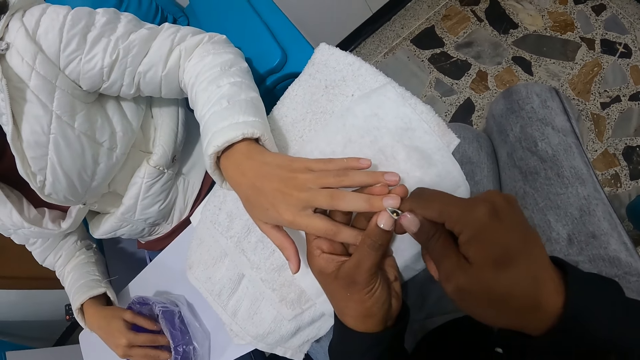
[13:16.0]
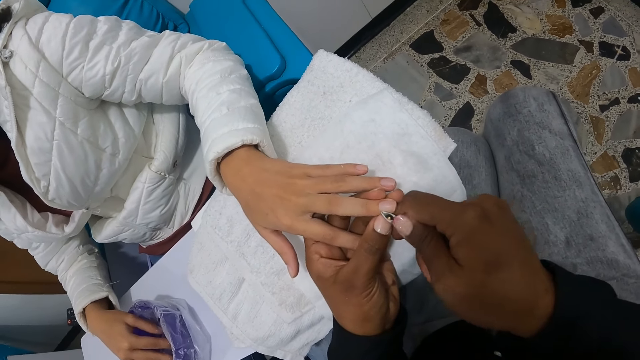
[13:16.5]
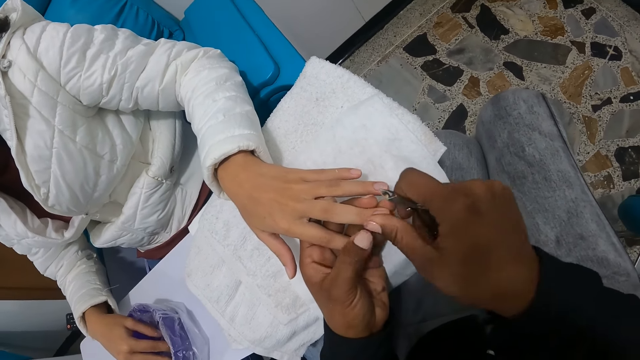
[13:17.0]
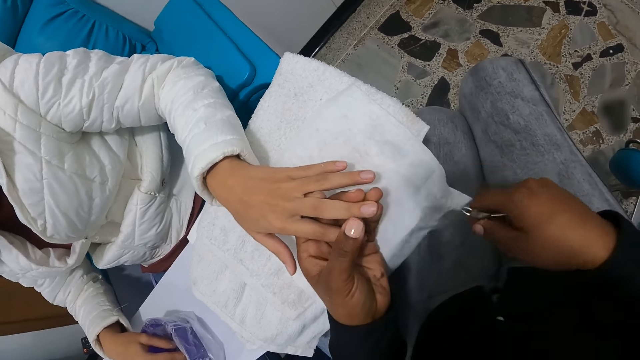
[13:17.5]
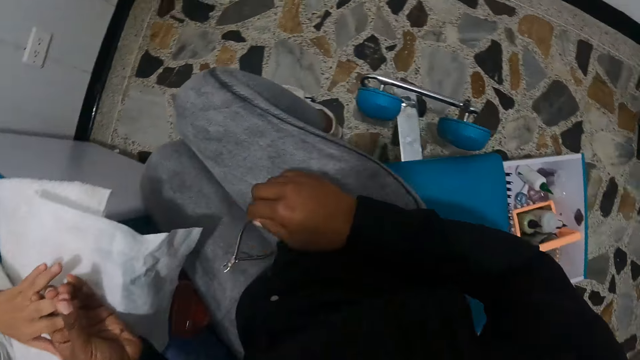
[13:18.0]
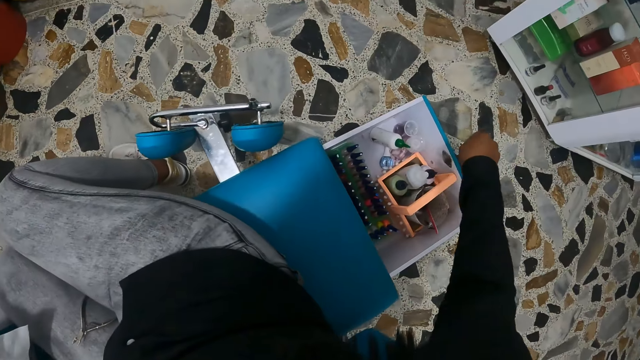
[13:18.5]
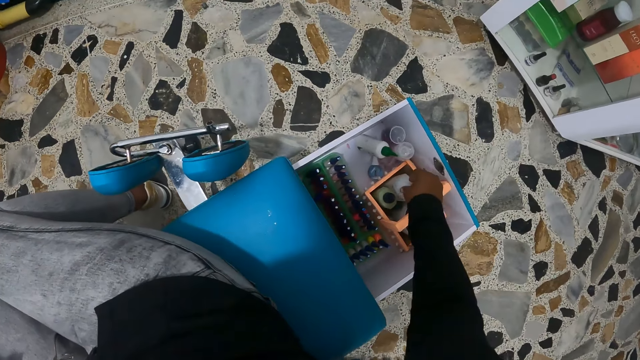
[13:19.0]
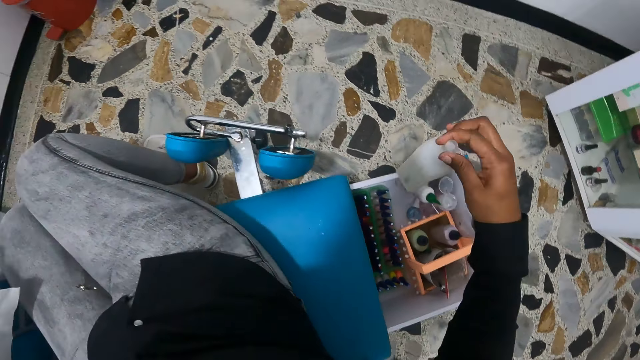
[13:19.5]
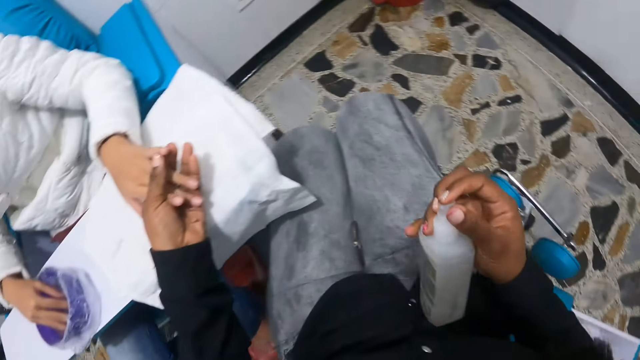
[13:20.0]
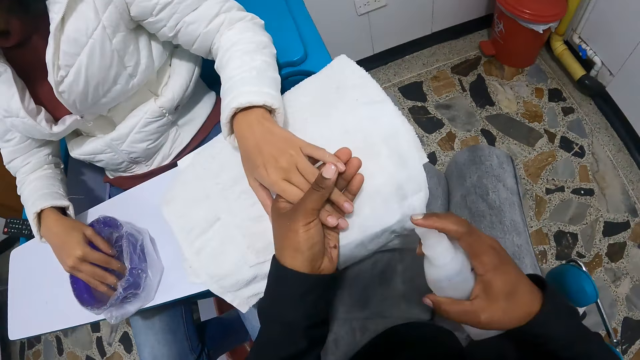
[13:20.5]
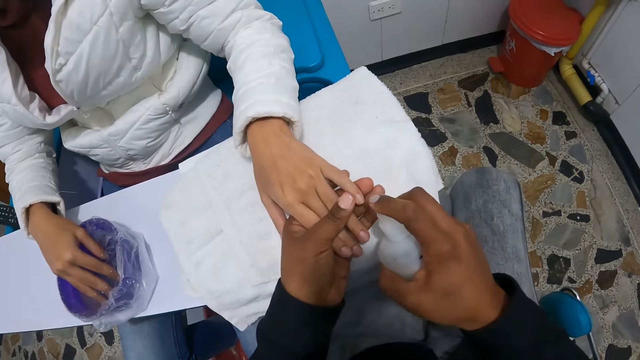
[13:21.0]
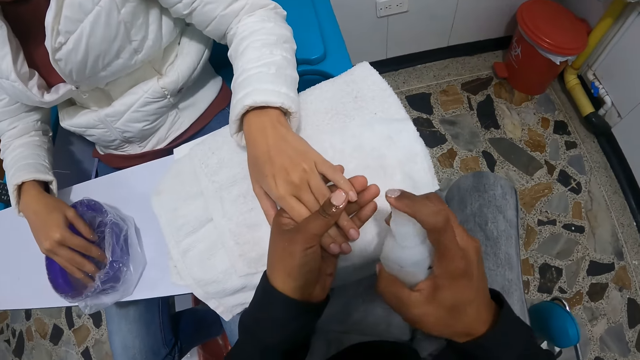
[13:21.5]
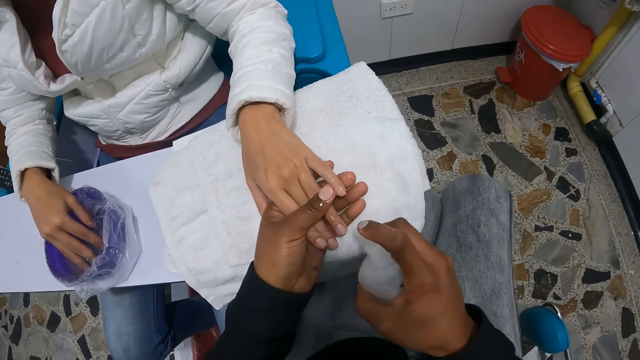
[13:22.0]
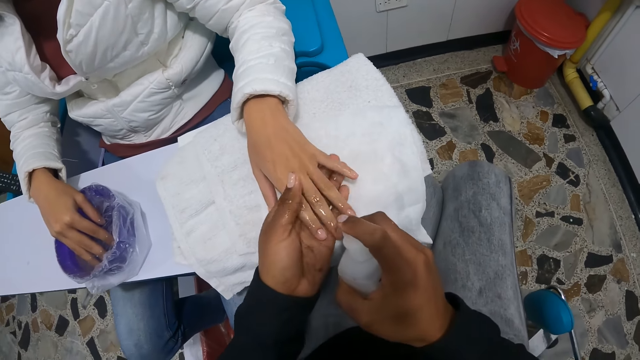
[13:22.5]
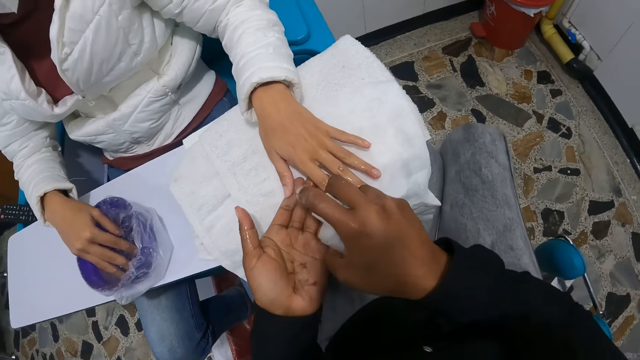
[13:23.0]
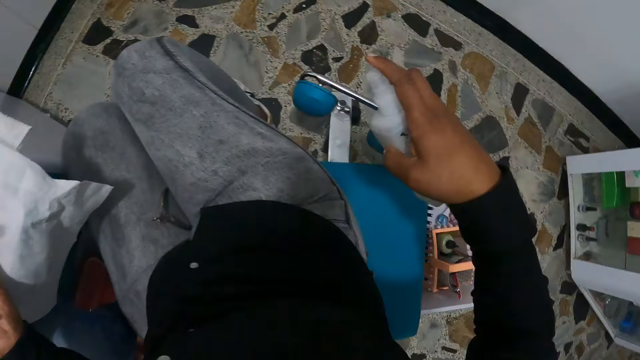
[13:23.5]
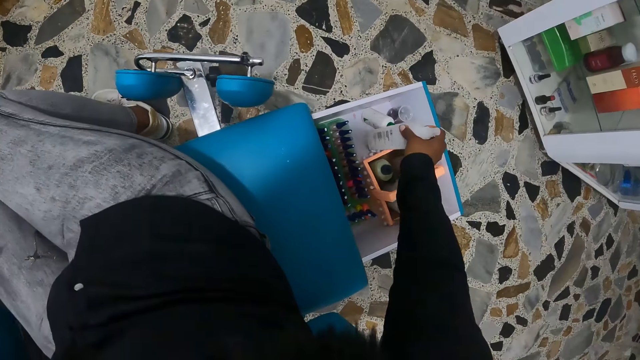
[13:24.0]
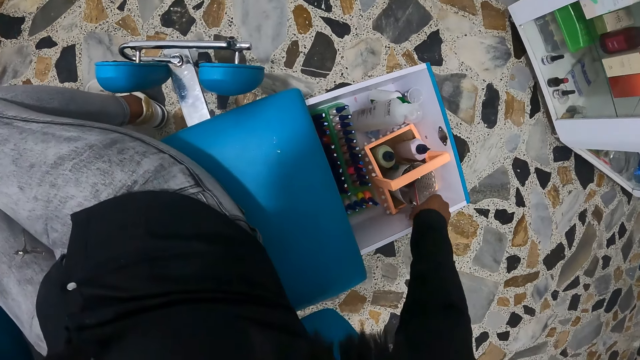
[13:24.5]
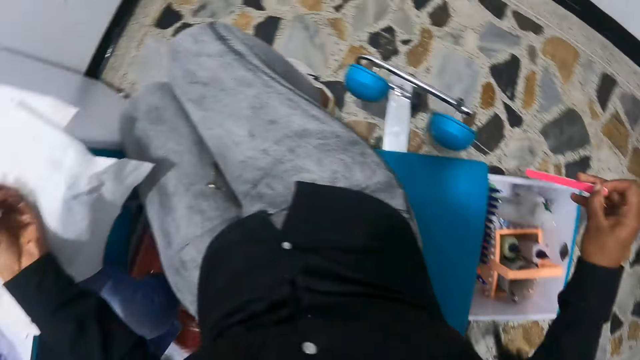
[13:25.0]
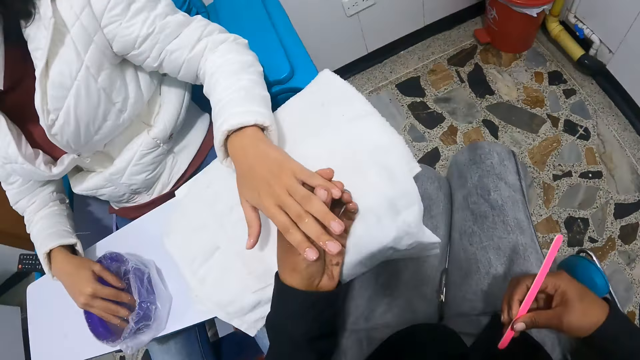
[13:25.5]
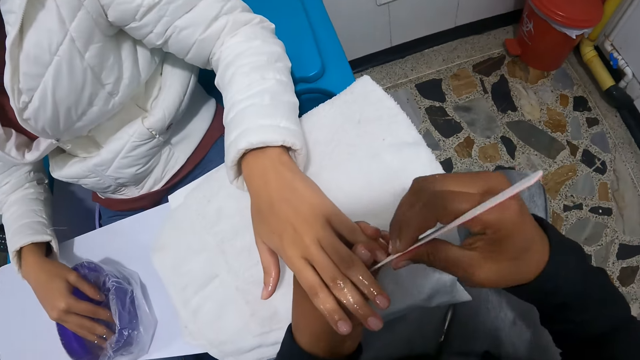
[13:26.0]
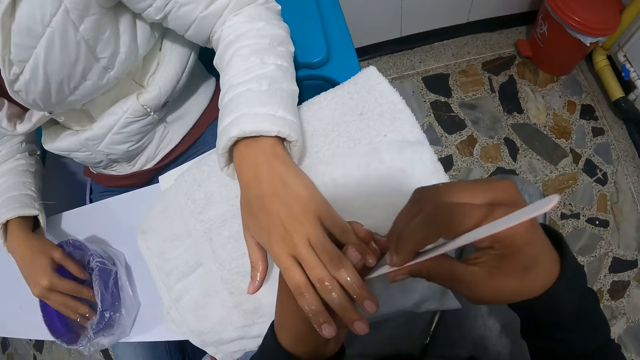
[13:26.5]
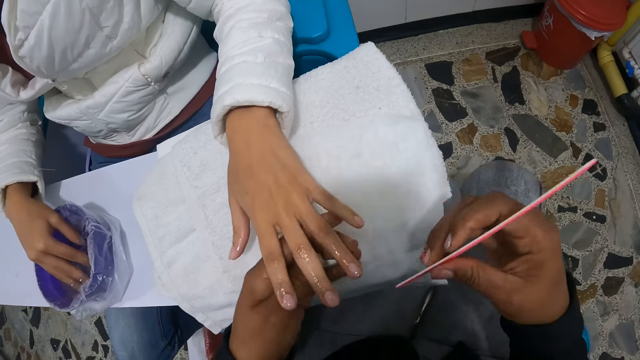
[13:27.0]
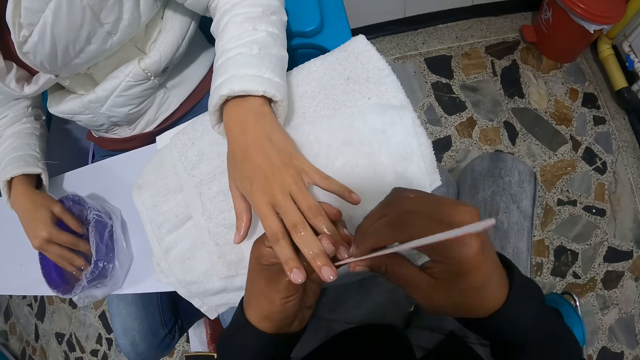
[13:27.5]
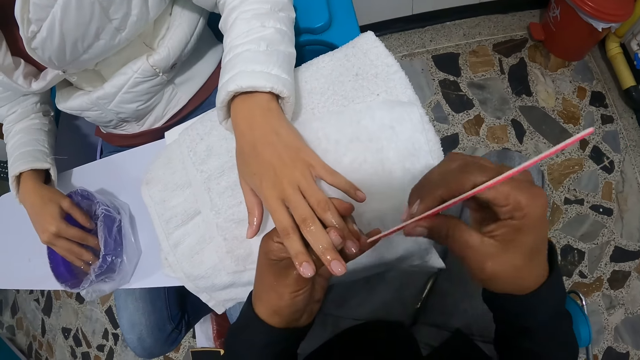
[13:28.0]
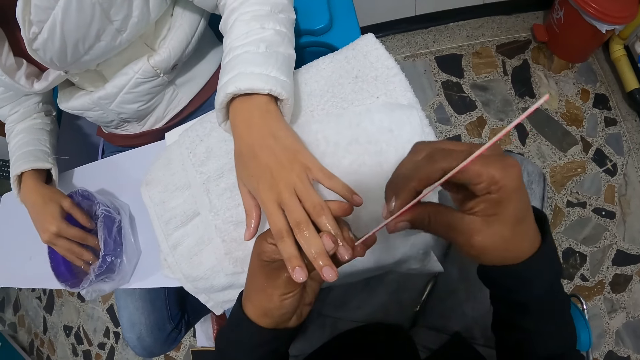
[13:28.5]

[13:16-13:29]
The camera wearer drops the nail clipper on her lap with her right hand. She picks up a spray bottle of spirit with her right hand from the cosmetic toolbox. She sprays the spirit on the left hand of the woman with the spray bottle in her right hand. She sprays her left hand with the spray bottle in her right hand. She drops the spray bottle with her right hand in the cosmetic toolbox. She picks up the file with her right hand from the cosmetic toolbox. She files the finger.

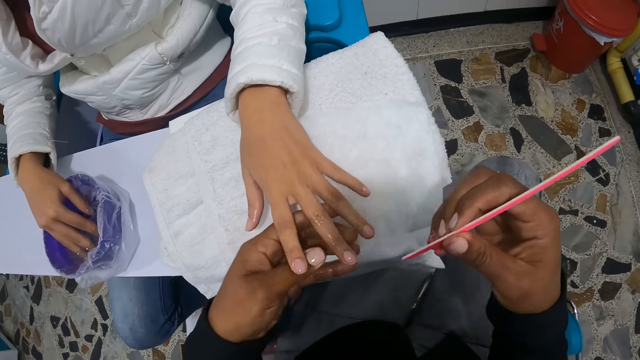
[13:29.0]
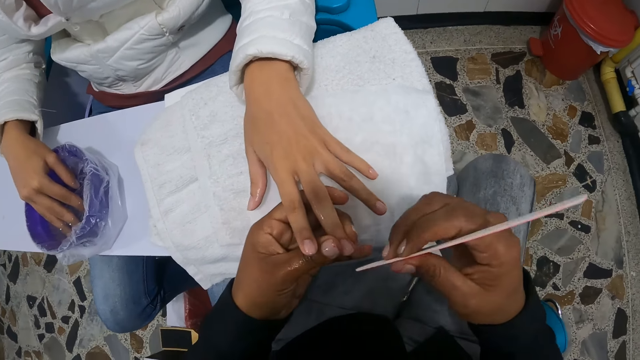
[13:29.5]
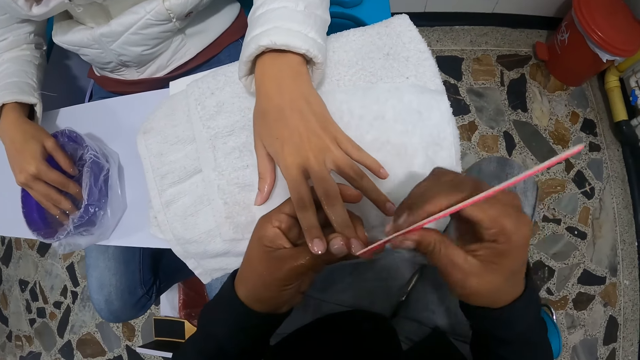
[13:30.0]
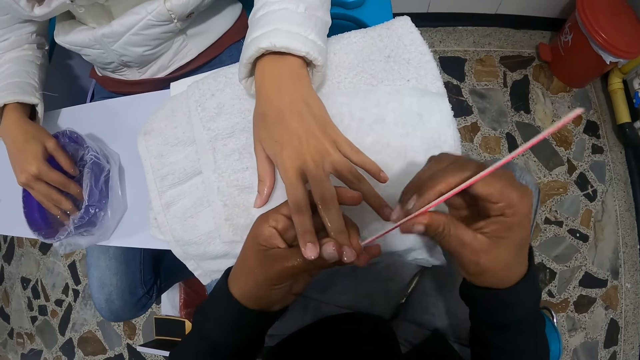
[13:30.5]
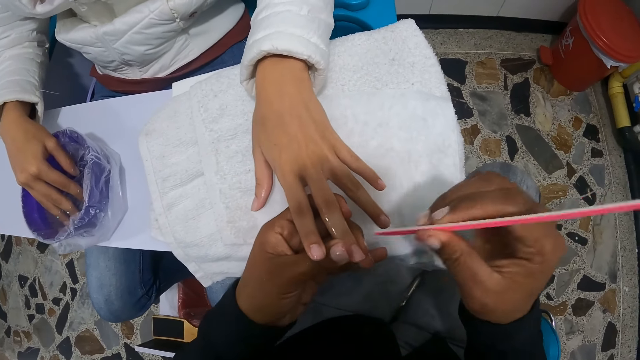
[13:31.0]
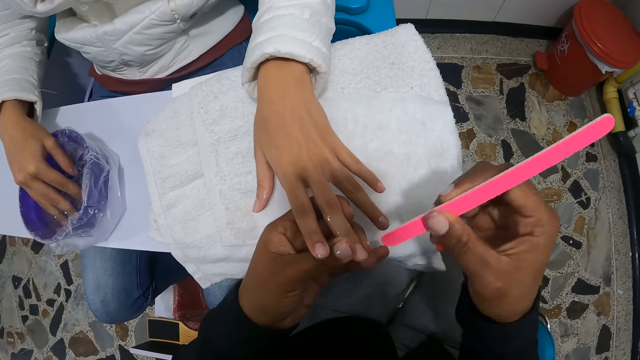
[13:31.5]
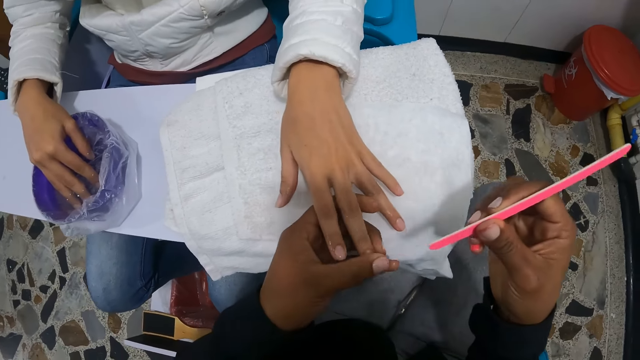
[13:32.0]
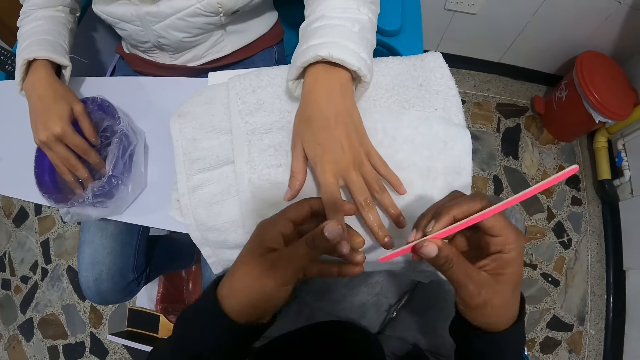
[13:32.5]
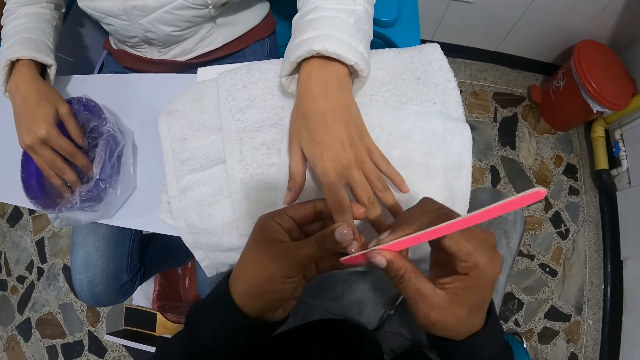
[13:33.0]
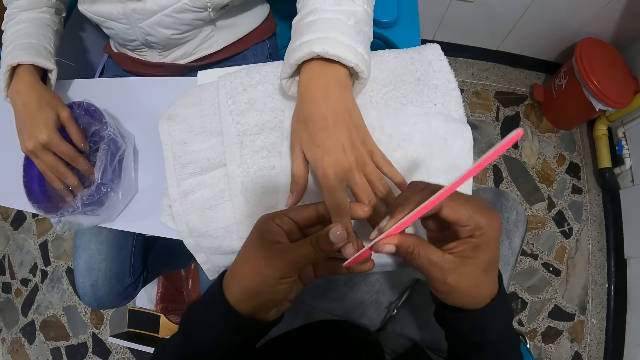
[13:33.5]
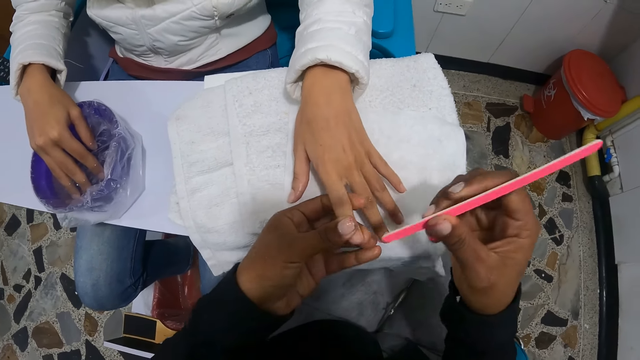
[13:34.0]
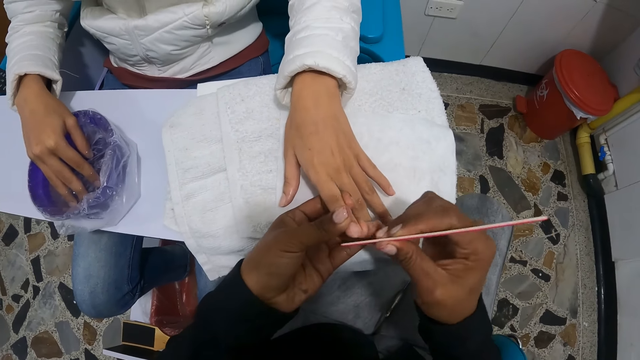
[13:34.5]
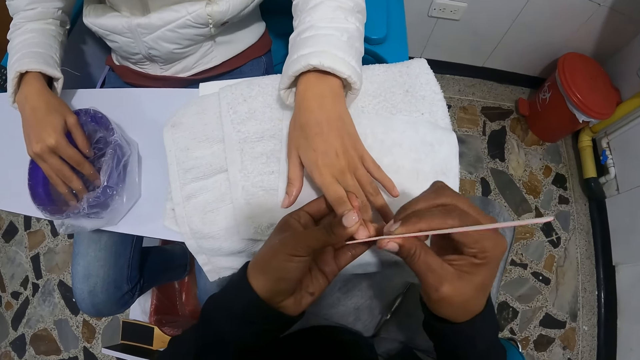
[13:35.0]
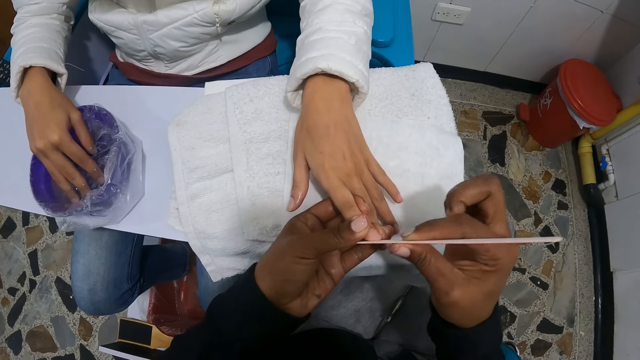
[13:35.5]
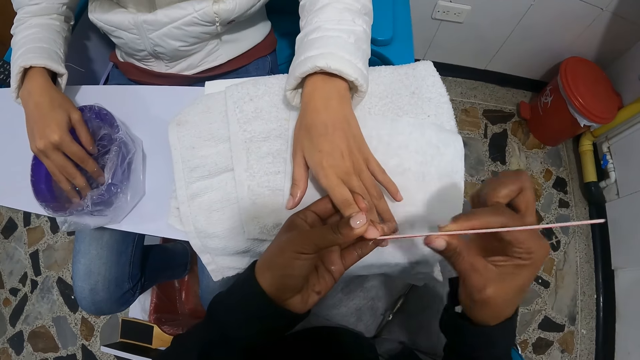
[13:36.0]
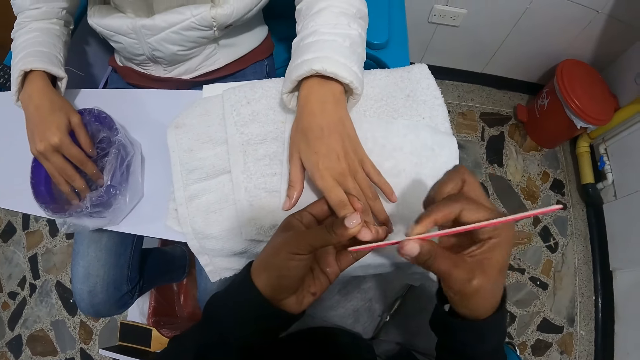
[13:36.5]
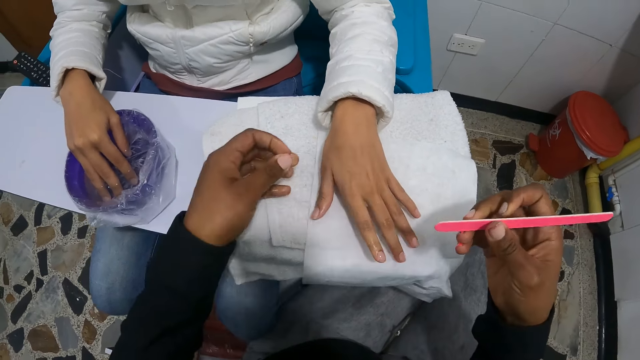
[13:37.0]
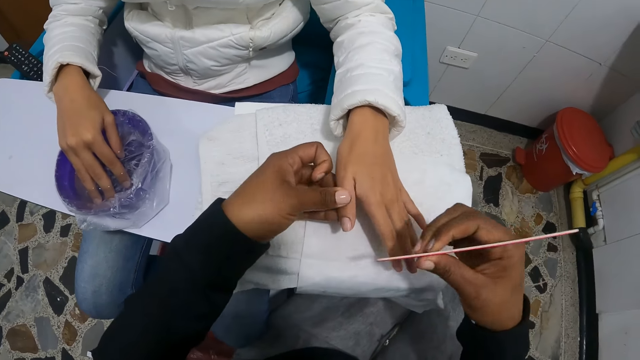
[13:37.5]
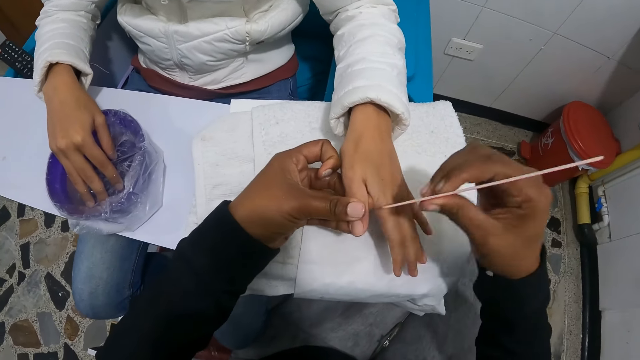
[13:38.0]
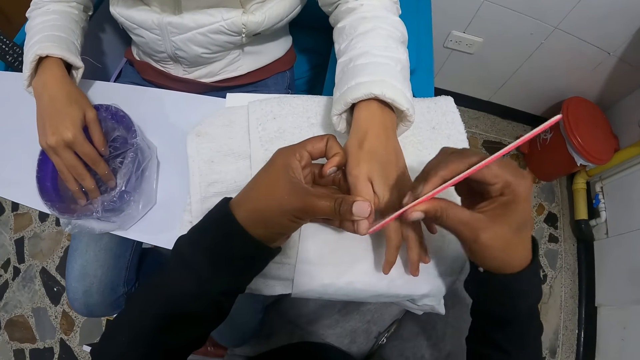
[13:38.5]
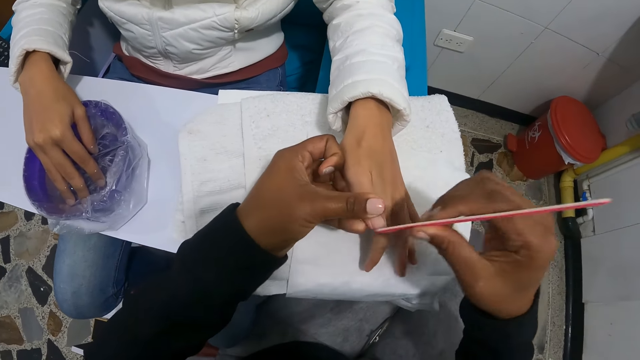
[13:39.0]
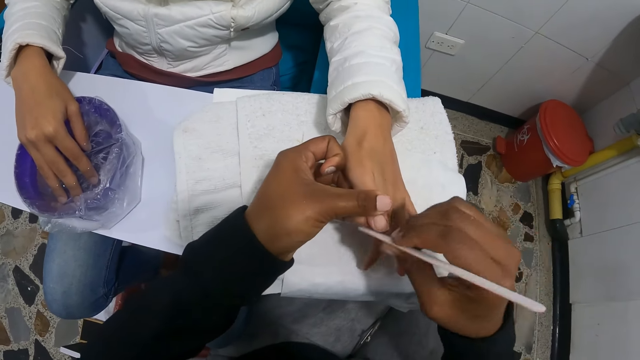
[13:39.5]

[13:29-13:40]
The camera wearer holds the finger. They file the finger. They wipe the finger. They file the finger. They hold the finger. They file the finger.
